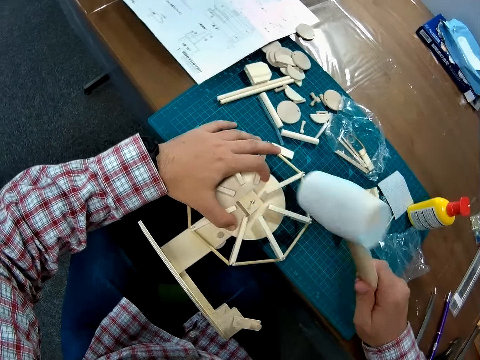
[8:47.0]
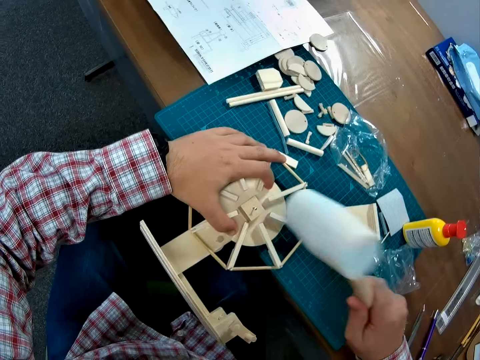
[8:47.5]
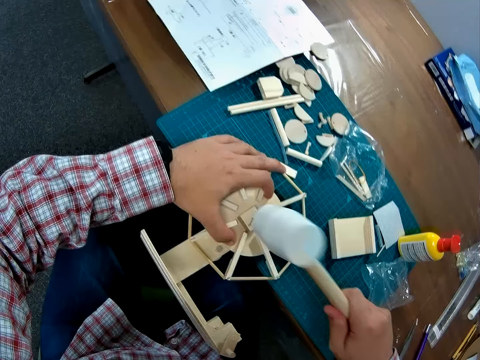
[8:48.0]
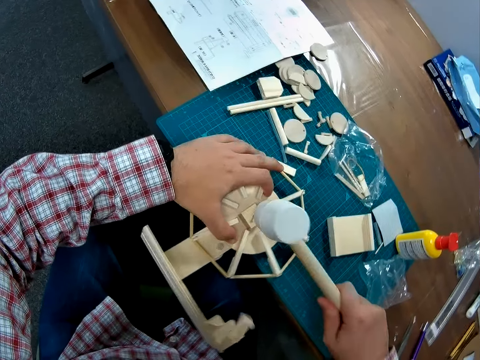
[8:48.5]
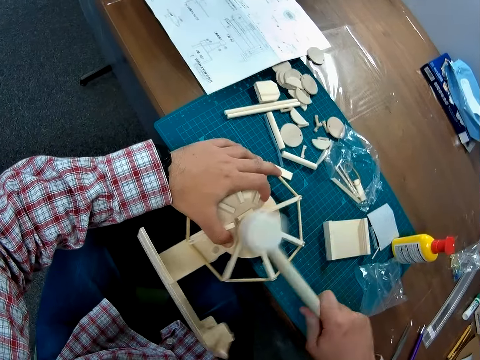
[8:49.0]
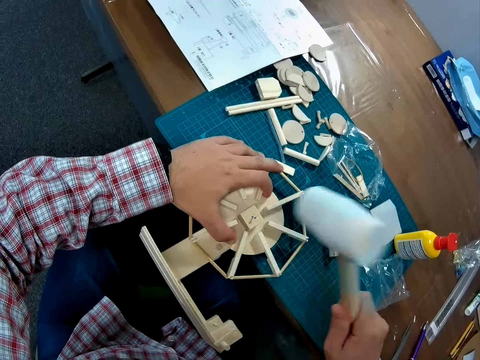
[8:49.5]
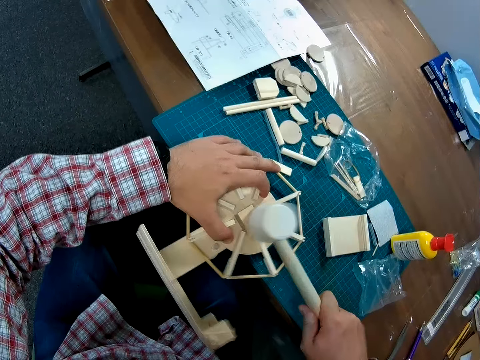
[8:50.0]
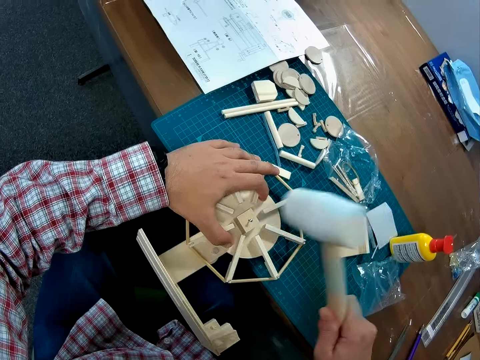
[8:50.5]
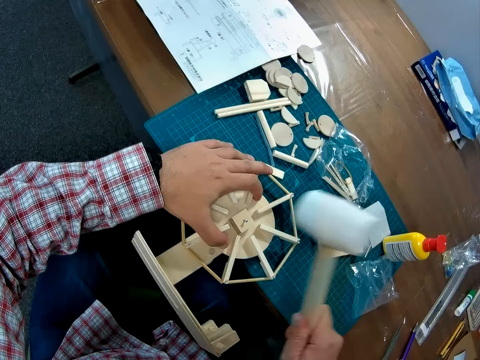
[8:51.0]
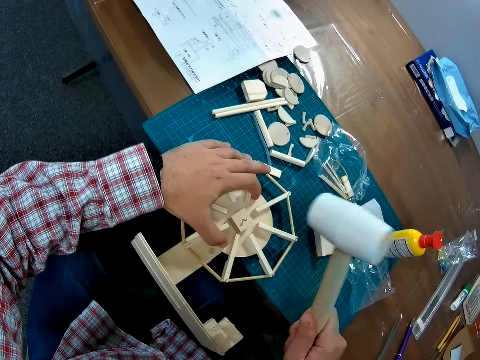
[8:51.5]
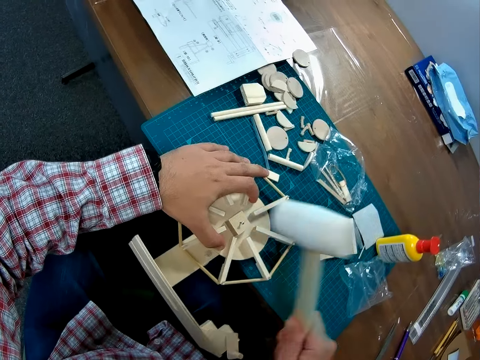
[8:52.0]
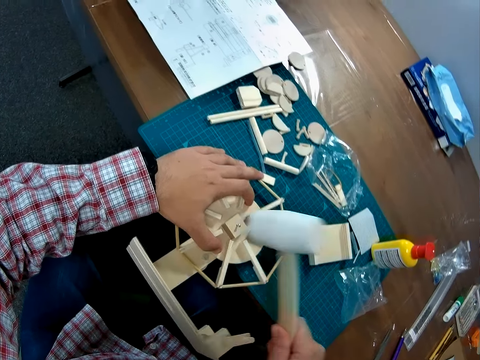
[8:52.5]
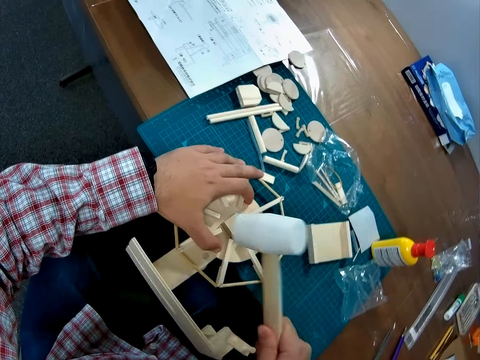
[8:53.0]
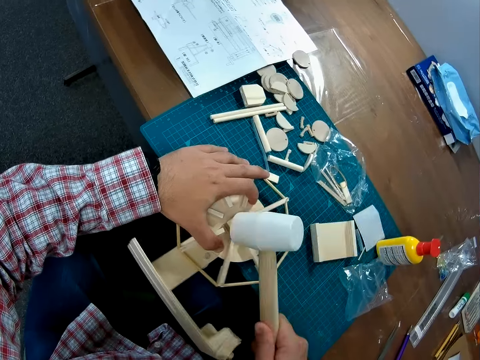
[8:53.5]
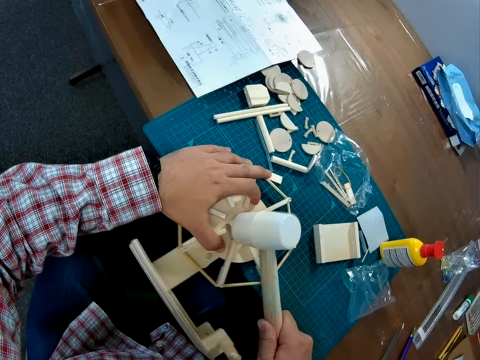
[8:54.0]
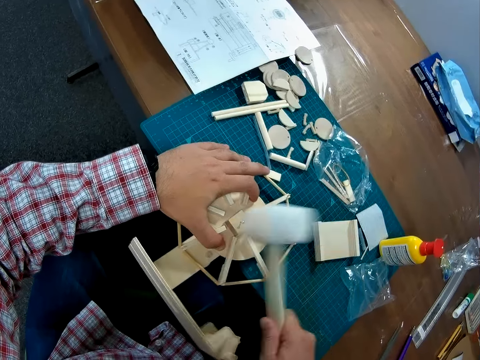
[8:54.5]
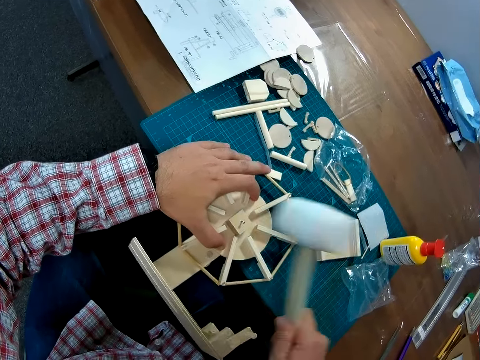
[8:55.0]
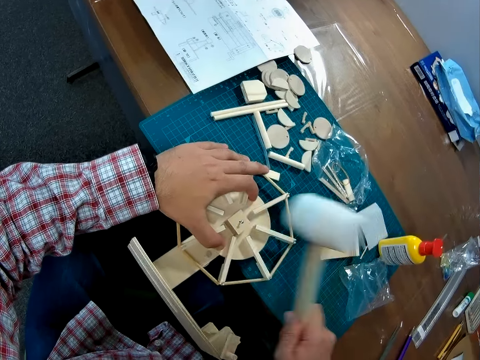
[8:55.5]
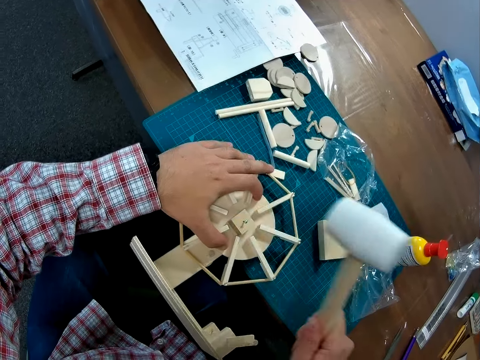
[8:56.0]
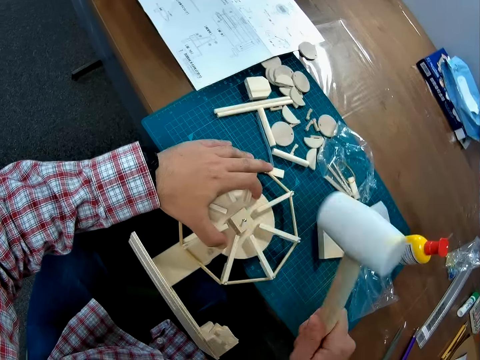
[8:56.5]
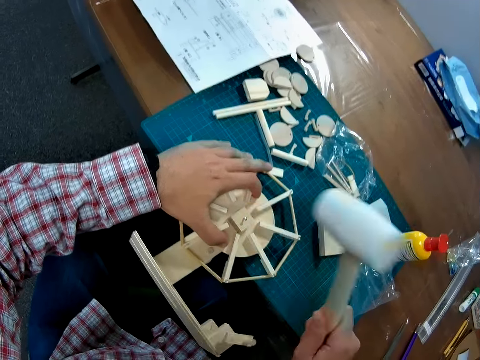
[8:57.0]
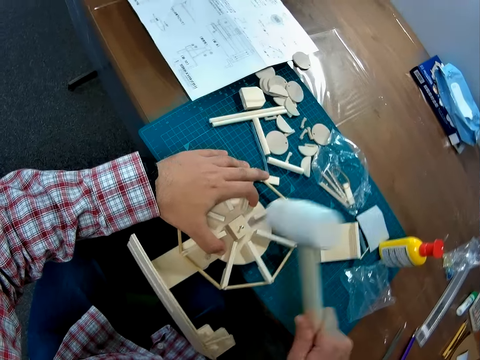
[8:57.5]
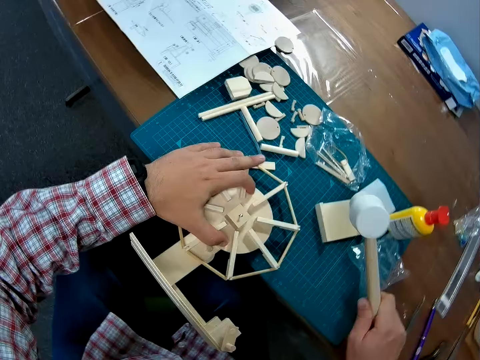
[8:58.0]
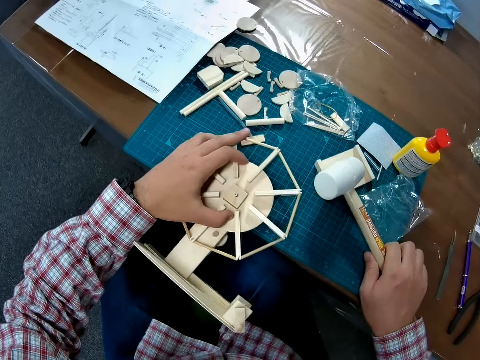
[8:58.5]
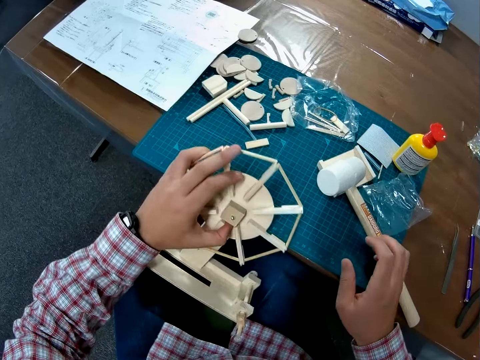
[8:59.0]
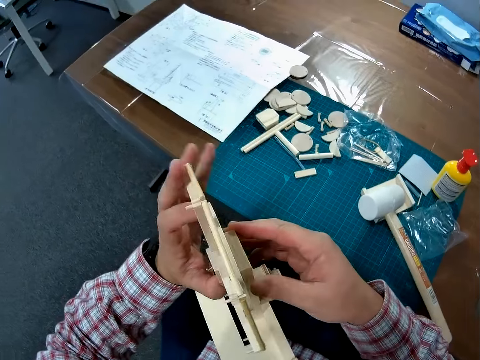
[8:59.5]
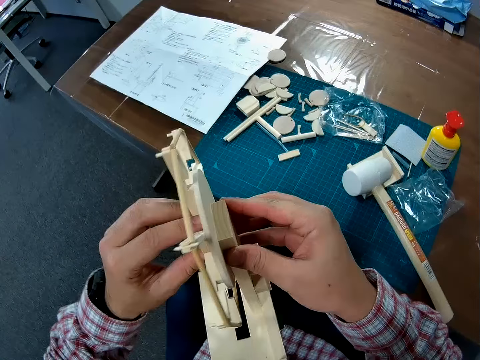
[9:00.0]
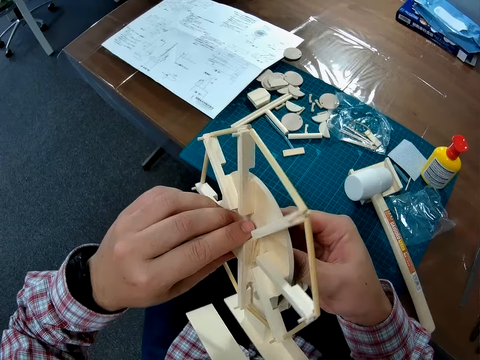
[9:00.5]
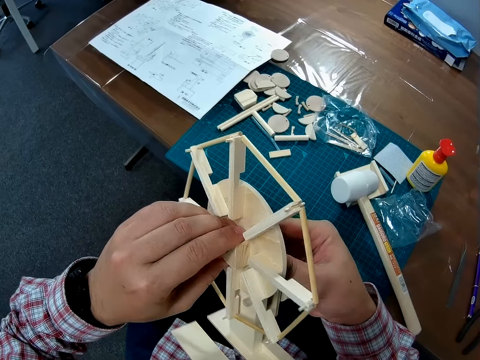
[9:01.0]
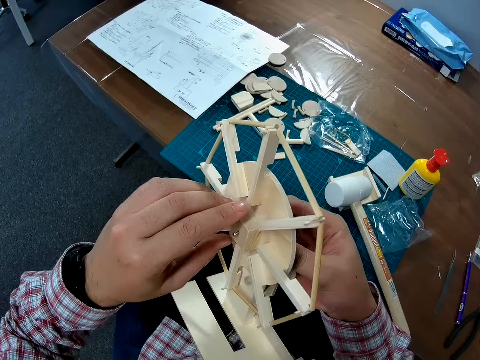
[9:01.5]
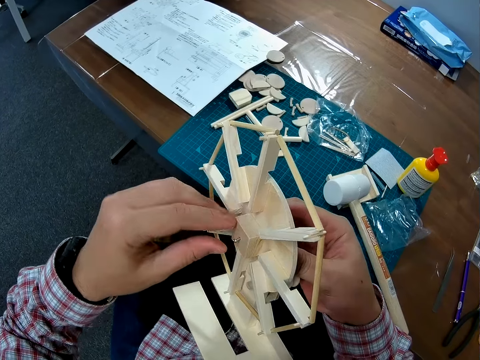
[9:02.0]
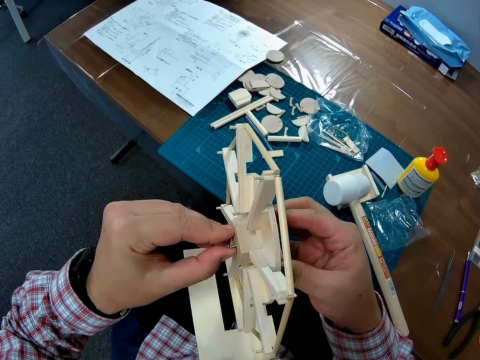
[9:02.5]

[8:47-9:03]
The camera wearer removes the right hand from something. They hit a nail on something using a rubber mallet. They put the rubber mallet on the cutting mat. They hold something with one hand. They raise the wind mill with one hand. They hold something with both hands. They remove the right hand from something. They adjust the wood piece on the wind mill.

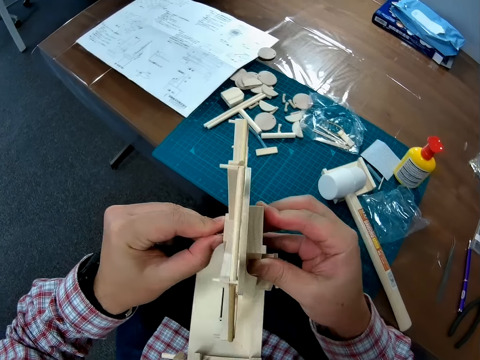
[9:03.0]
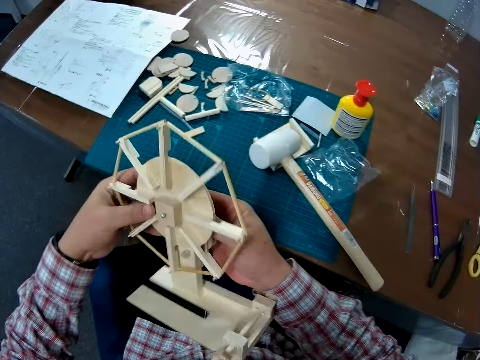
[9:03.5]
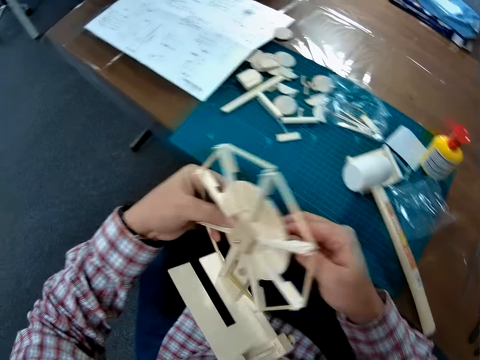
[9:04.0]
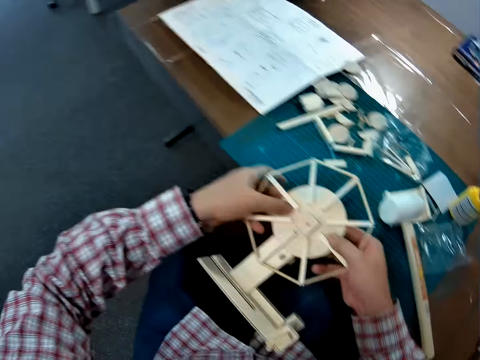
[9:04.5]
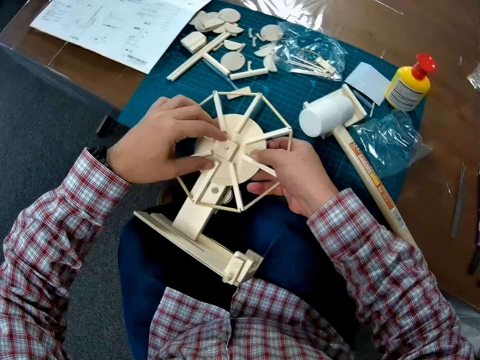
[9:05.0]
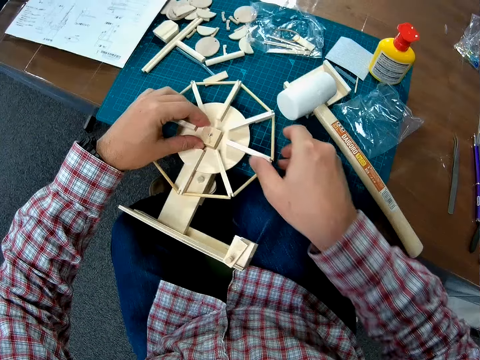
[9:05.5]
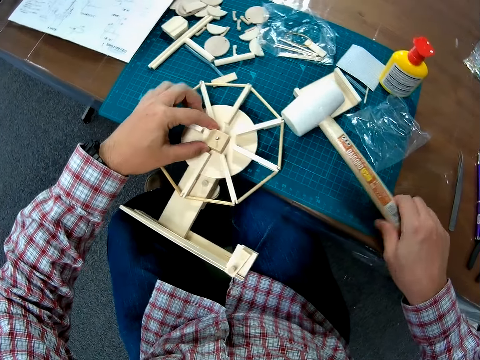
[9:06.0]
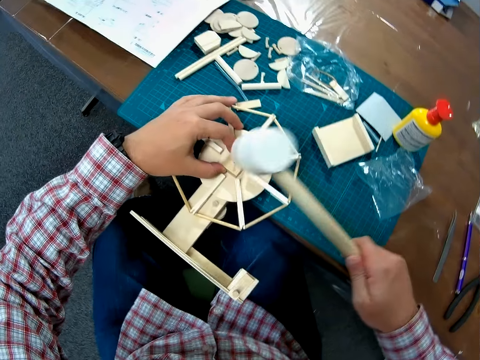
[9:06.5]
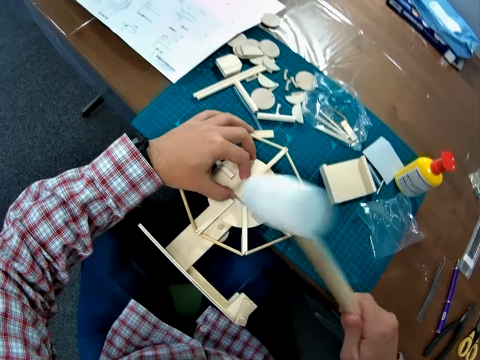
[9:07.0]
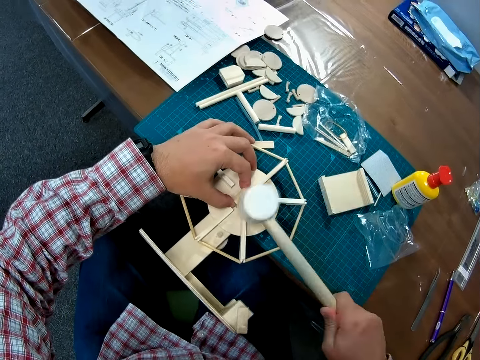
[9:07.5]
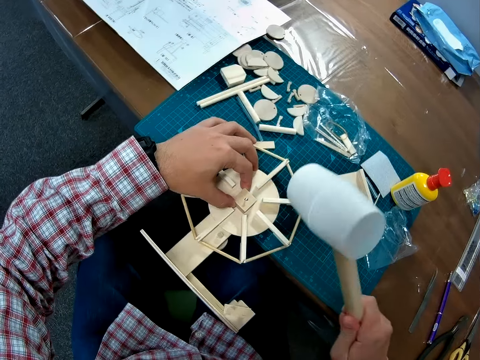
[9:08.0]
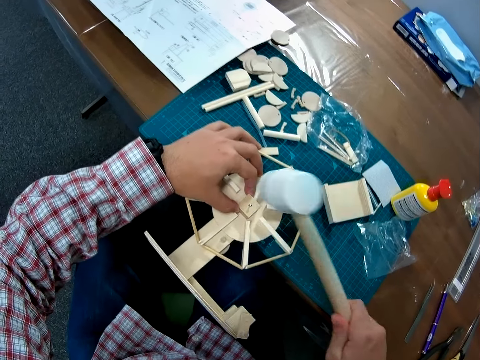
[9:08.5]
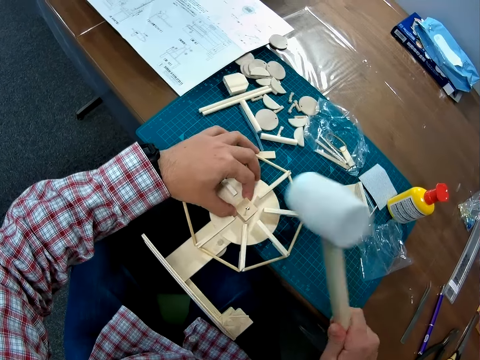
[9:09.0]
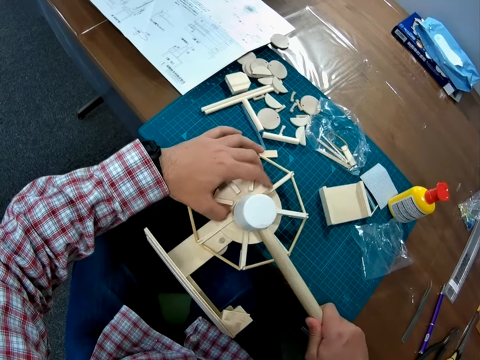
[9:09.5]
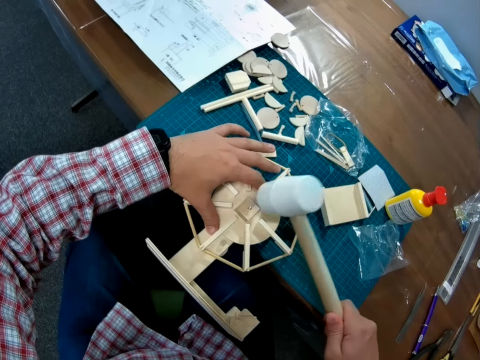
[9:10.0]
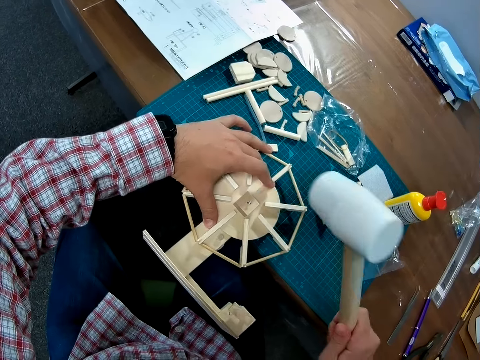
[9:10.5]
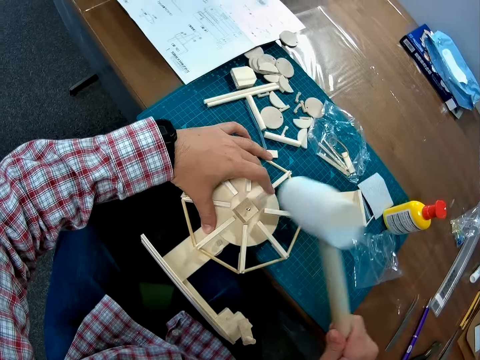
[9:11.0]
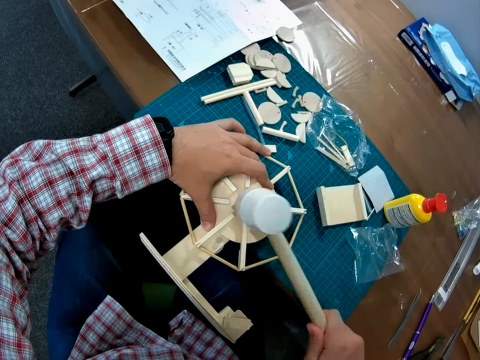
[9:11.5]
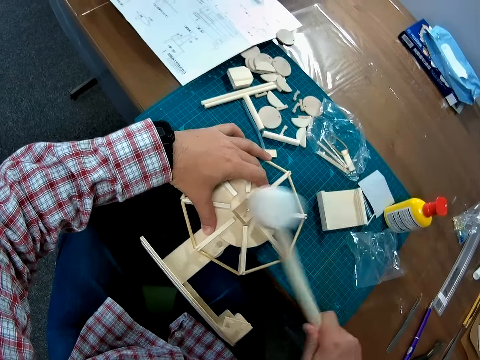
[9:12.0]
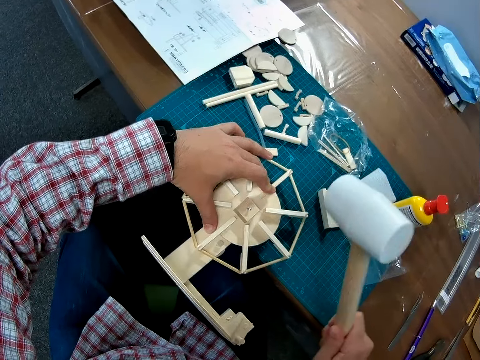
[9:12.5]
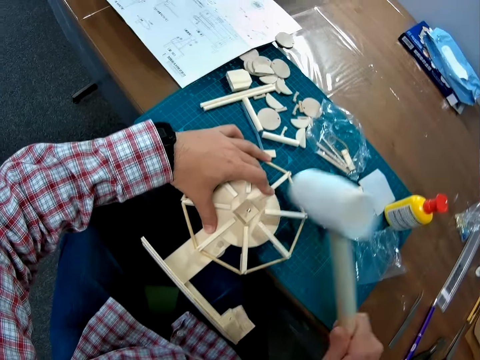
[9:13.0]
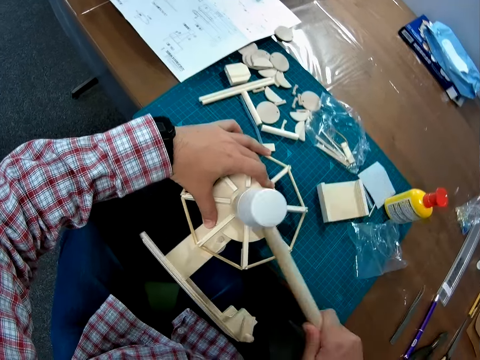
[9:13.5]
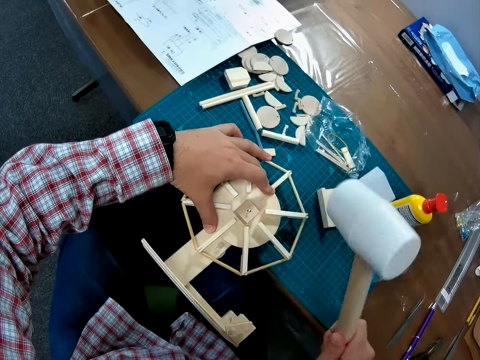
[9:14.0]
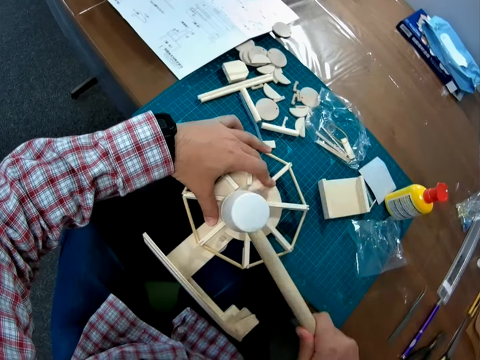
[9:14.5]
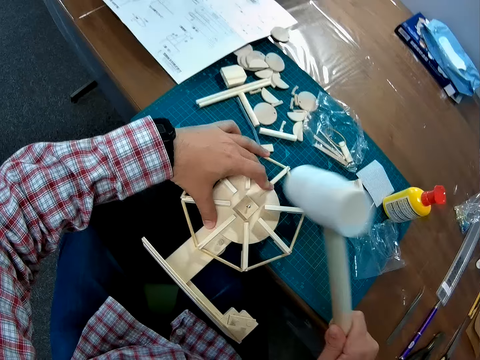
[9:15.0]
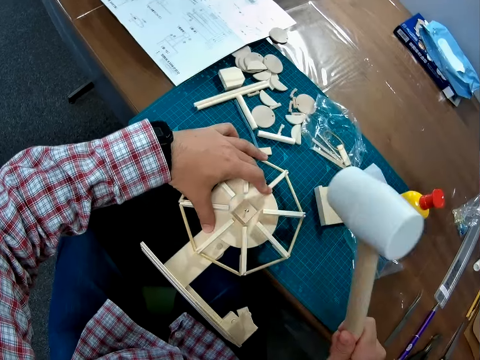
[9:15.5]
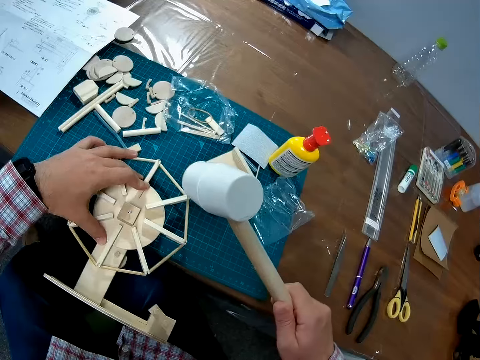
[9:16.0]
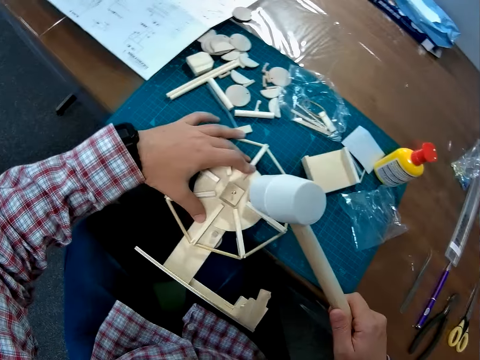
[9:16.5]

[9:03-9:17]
The camera wearer fixes something. They place the wind mill on the table. They remove the right hand from something. They pick up a rubber mallet or hammer from the table. They hit the nail on the wind mill with the hammer.
